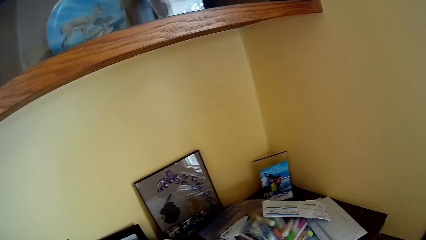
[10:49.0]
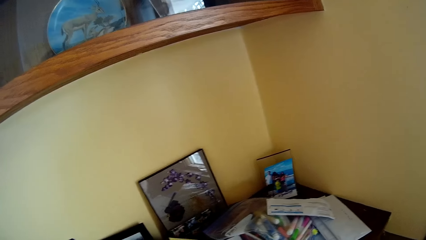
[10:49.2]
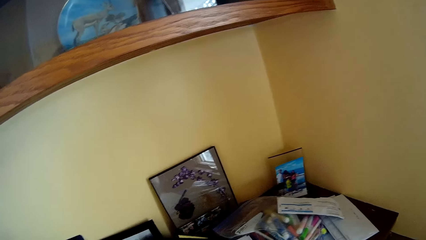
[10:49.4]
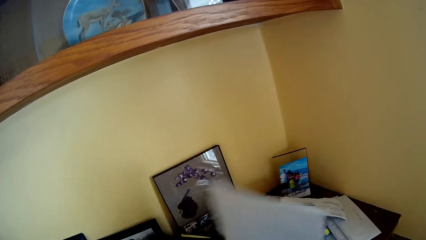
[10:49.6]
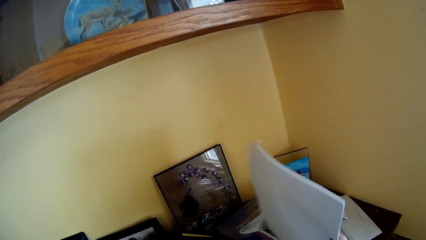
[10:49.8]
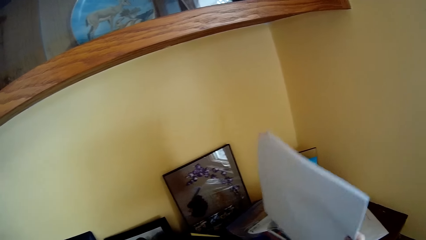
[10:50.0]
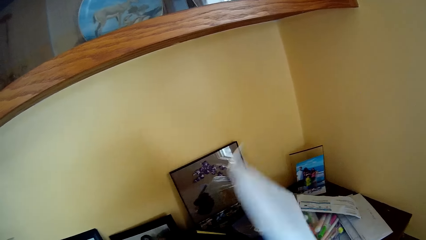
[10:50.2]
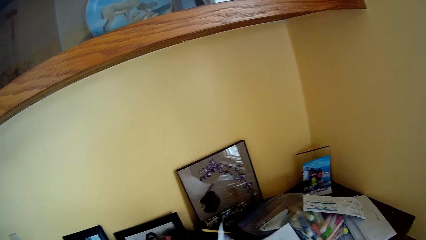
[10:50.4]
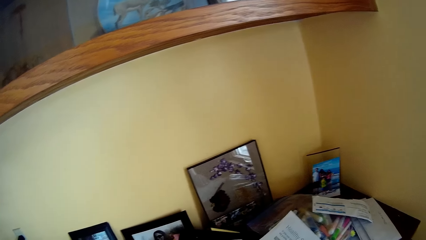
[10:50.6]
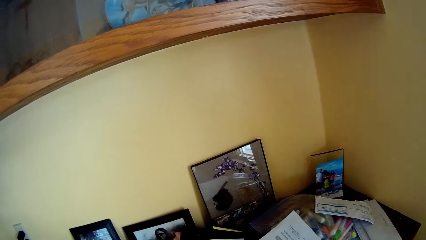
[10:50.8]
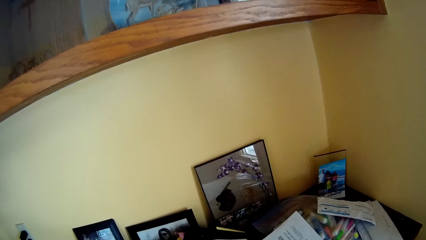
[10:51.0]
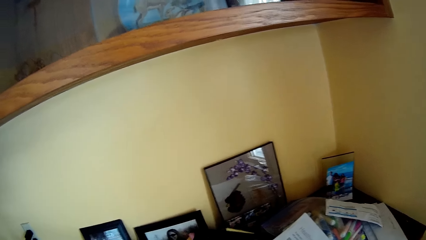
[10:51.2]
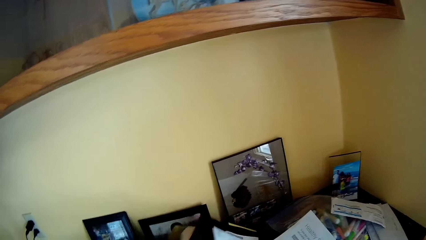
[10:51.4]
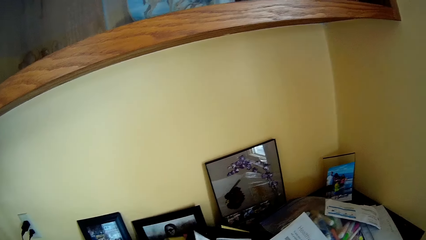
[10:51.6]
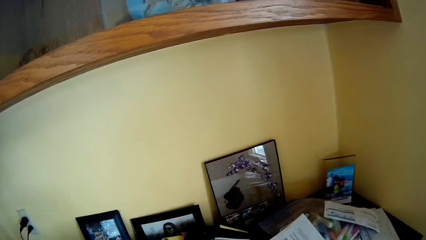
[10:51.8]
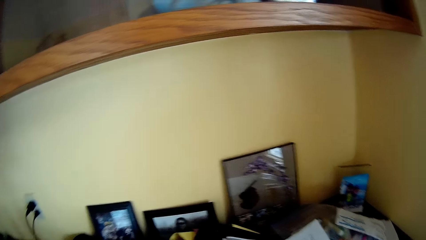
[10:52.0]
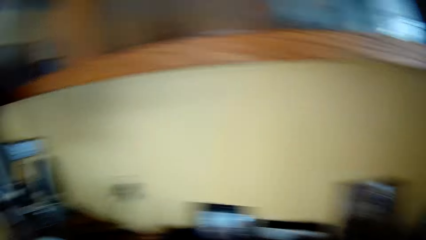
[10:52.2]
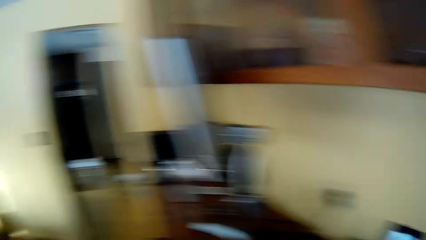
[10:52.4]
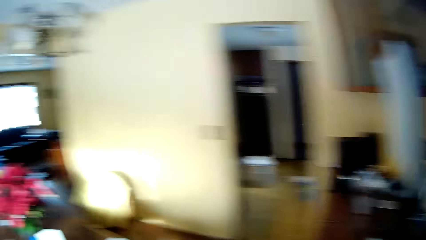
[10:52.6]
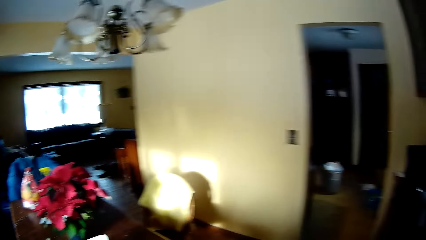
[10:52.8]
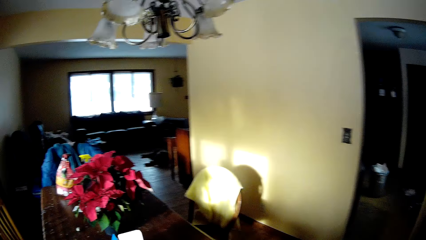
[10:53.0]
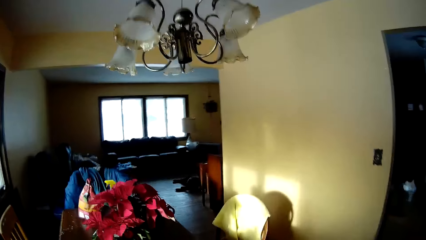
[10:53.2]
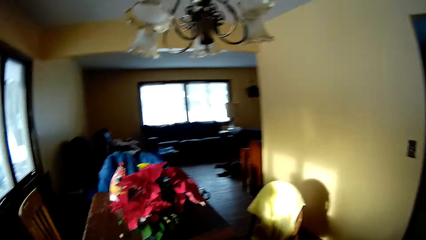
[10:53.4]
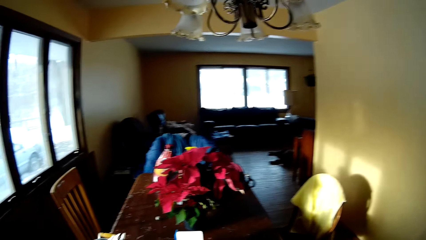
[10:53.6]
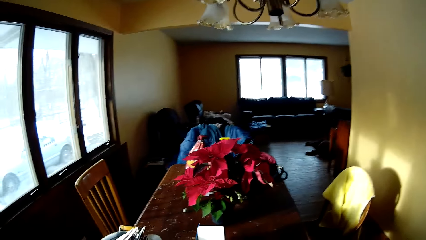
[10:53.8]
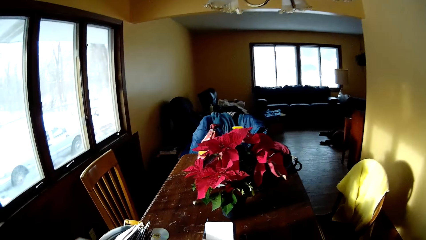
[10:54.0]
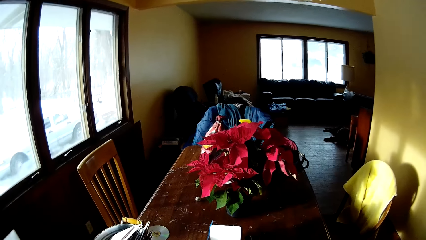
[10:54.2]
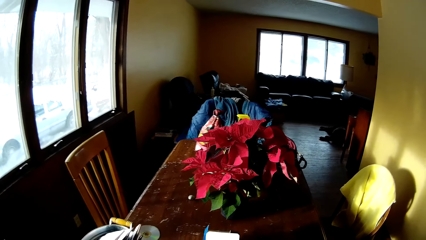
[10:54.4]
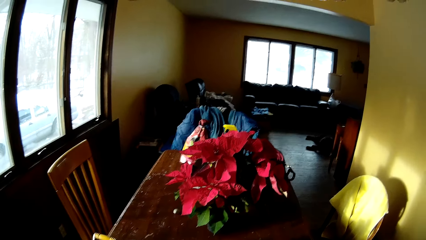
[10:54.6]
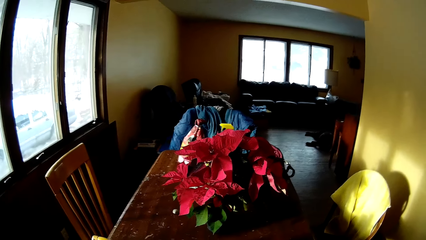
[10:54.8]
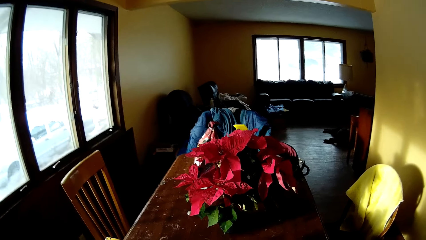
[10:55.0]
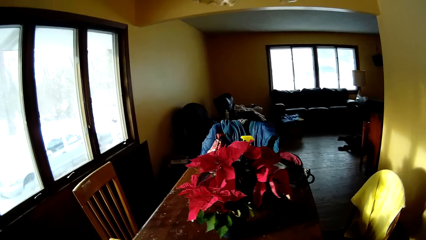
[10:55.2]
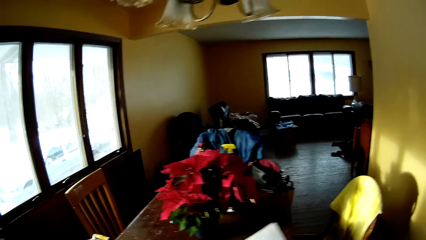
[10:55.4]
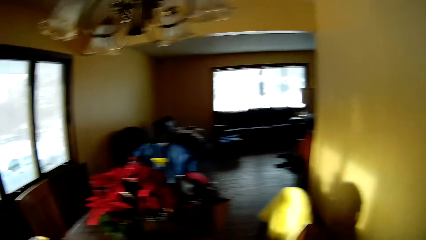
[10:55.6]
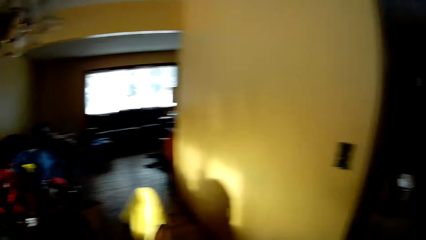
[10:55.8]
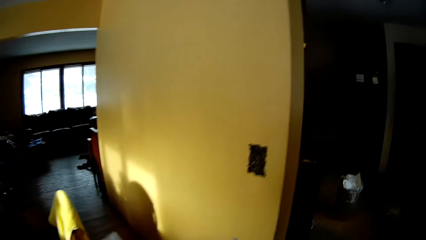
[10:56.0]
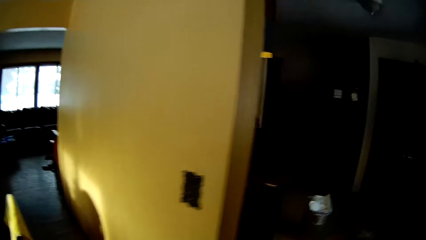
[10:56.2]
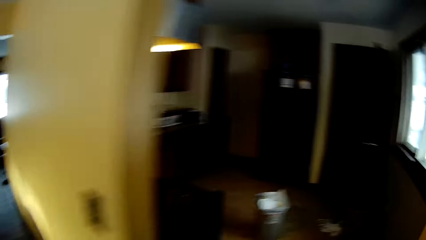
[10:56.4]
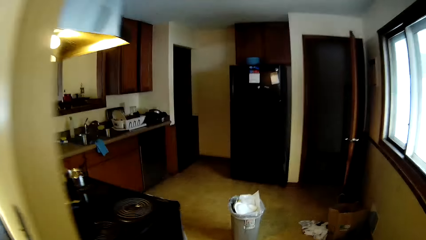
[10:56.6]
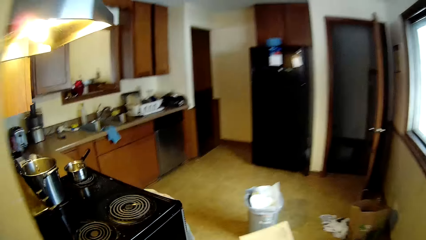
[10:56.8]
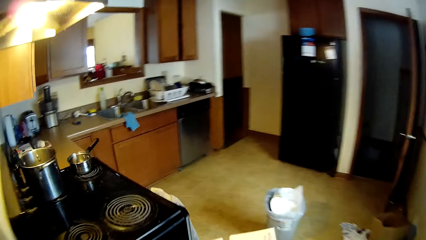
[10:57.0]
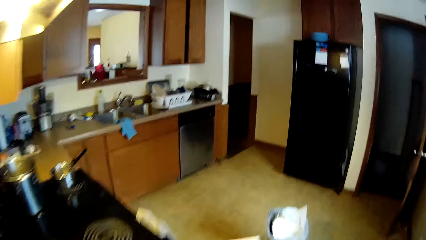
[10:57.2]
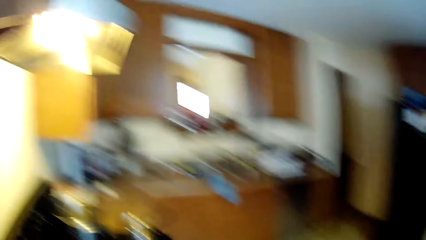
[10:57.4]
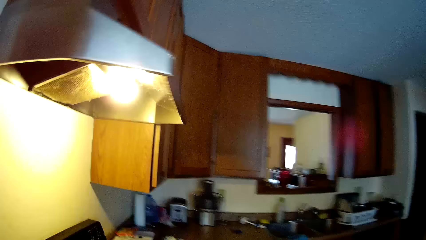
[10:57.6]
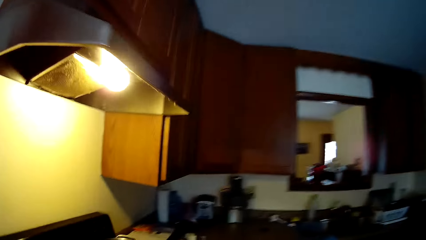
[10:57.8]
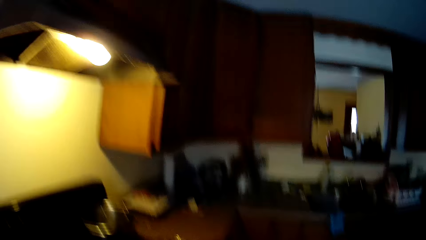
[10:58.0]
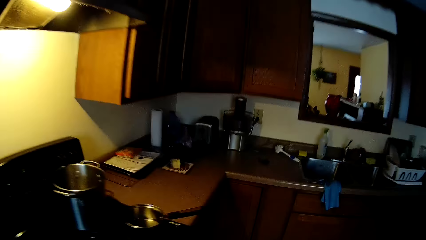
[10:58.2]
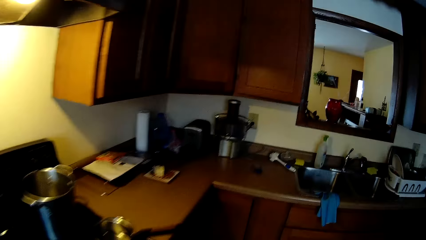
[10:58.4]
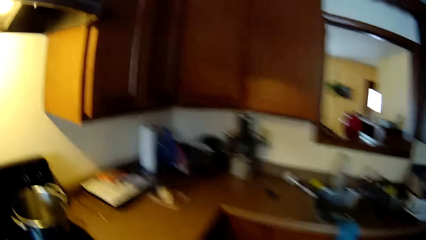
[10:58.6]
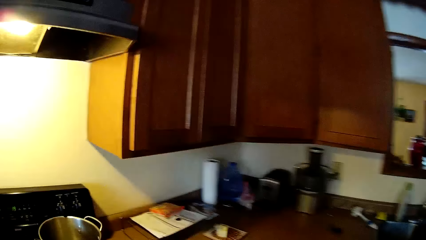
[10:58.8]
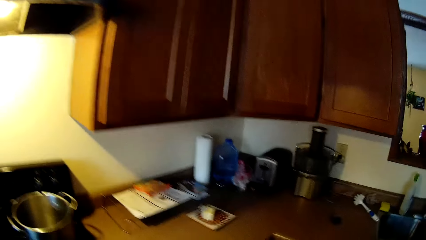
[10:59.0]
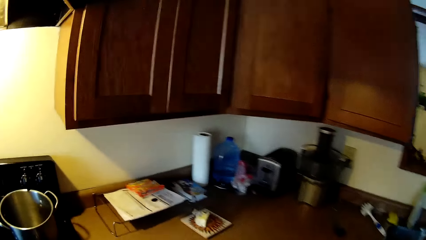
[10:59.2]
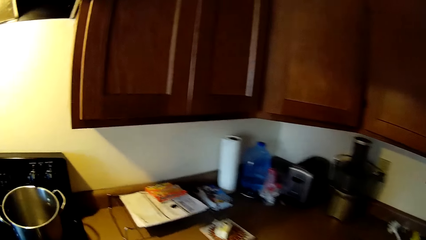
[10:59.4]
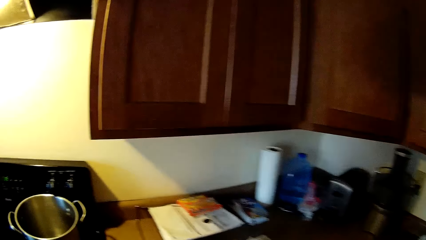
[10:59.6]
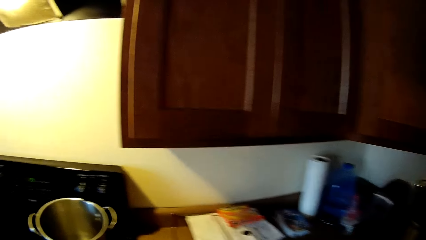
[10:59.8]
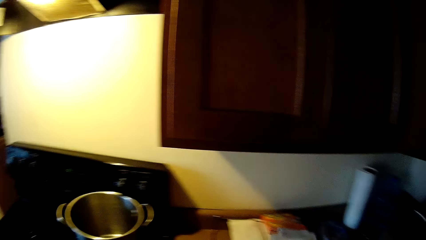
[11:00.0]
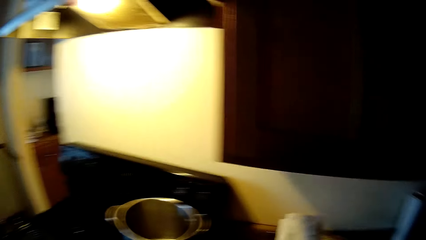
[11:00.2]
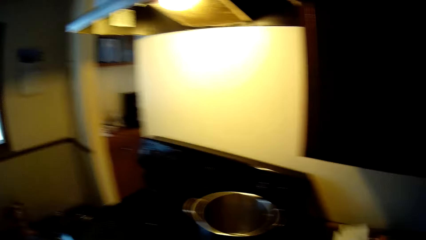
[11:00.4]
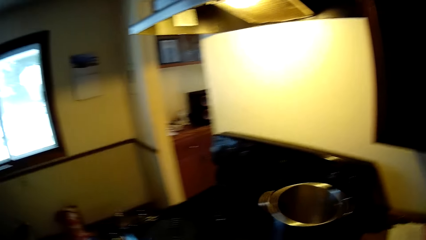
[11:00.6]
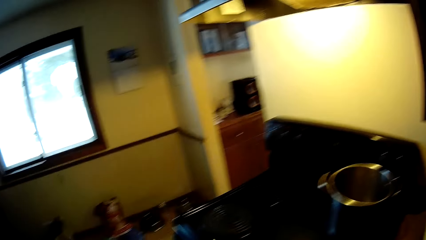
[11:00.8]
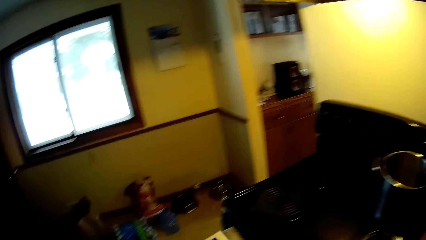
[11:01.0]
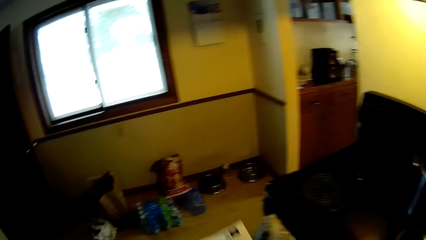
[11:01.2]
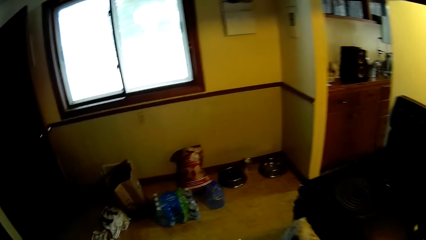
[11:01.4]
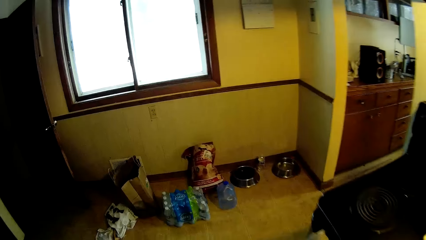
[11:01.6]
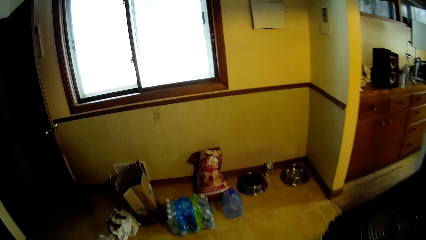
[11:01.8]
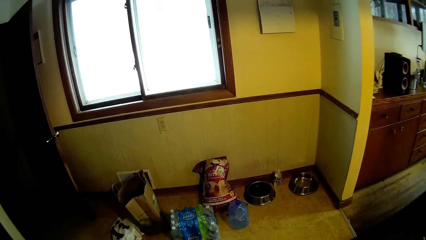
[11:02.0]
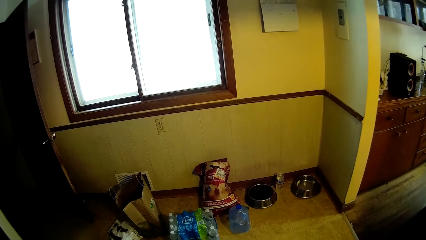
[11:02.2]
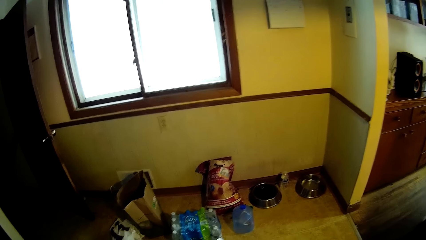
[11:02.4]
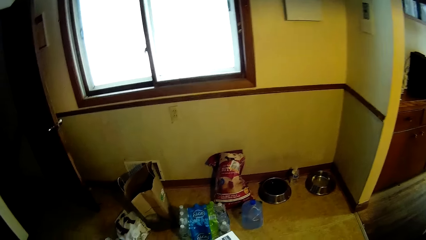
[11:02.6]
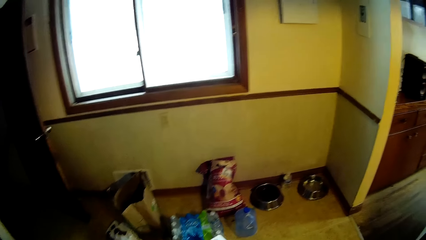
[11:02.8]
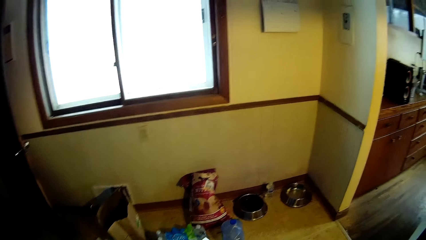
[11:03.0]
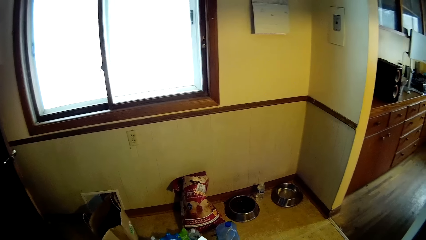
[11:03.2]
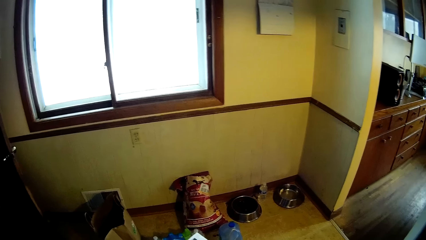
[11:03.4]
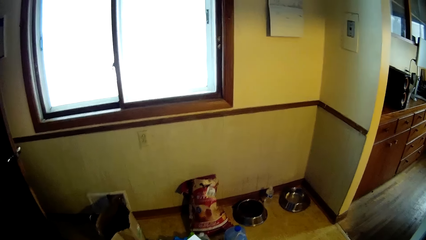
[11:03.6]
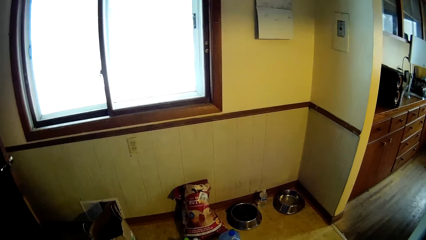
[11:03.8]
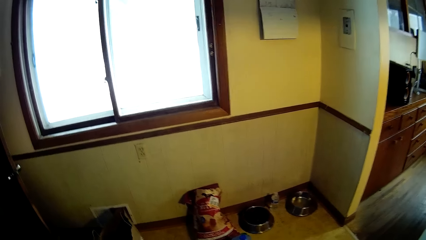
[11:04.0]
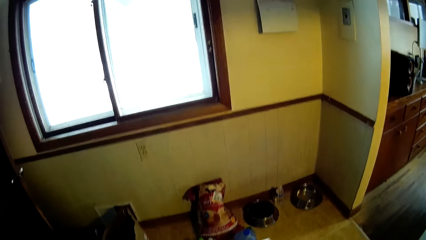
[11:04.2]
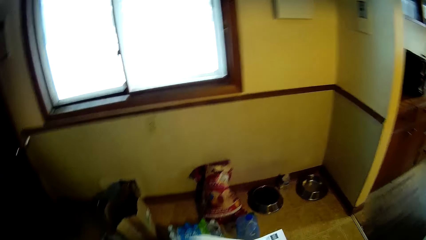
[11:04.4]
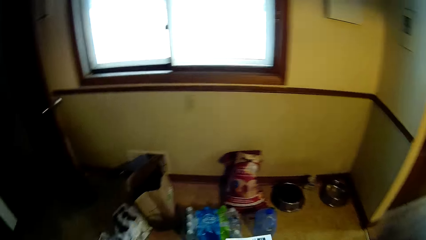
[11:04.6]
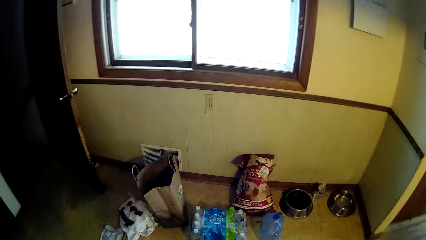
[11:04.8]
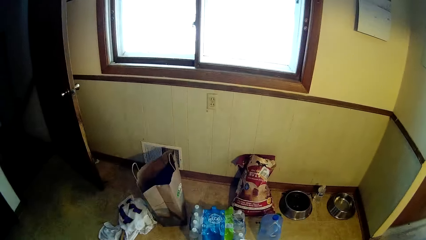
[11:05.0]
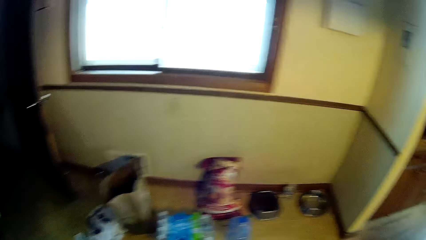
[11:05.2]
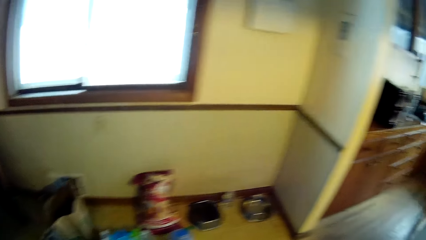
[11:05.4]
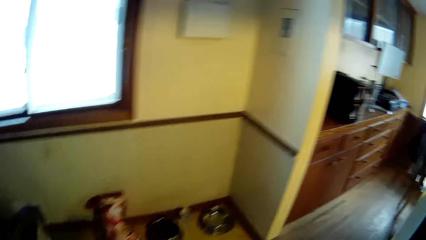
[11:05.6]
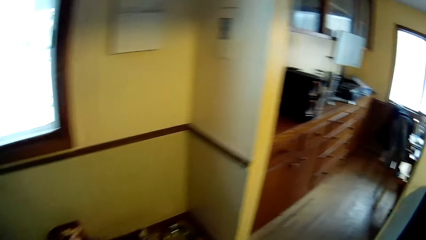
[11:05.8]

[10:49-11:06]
The camera wearer touches the paper. He drops the paper on the dining table with his right hand. He picks up the paper from the dining table with his right hand. He turns to the dining table. He looks around the house. He looks around the flower house. He walks out of the dining room into the kitchen. He looks around the house. He moves around the window. He looks around the kitchen cabinet. He looks around the house.
